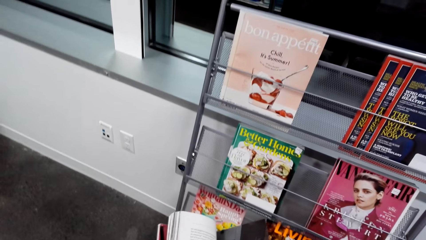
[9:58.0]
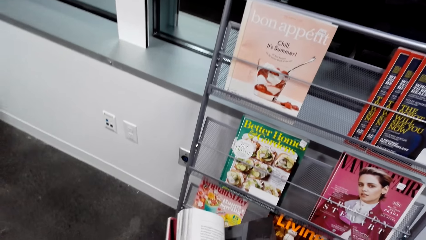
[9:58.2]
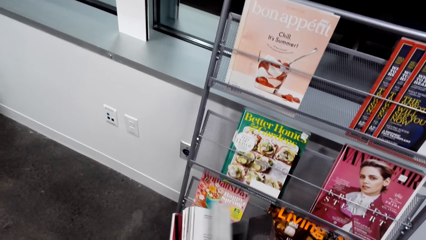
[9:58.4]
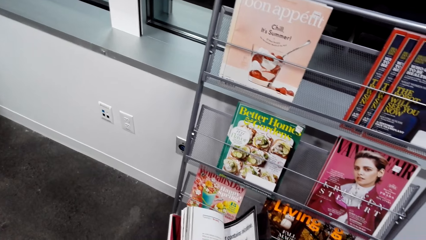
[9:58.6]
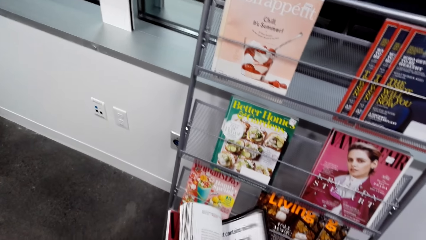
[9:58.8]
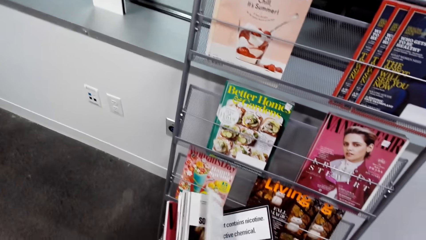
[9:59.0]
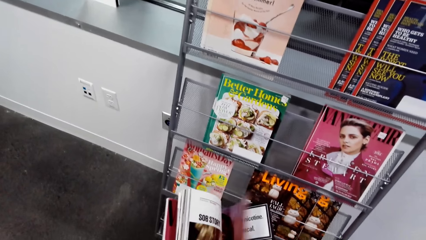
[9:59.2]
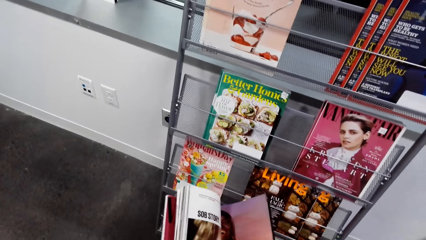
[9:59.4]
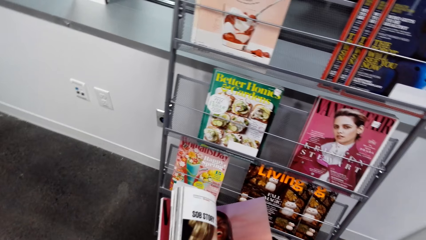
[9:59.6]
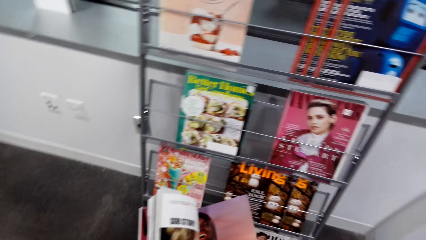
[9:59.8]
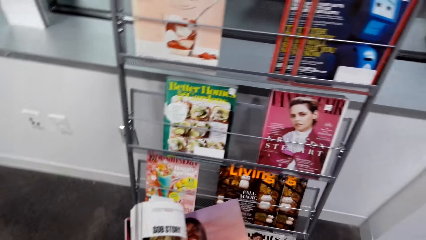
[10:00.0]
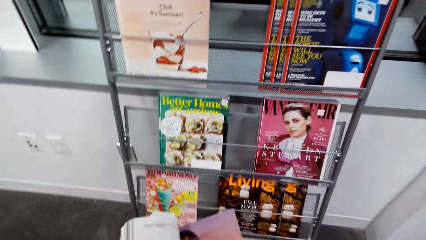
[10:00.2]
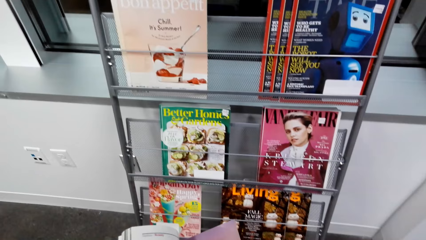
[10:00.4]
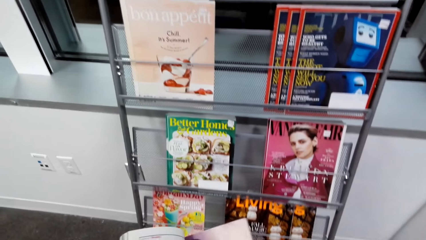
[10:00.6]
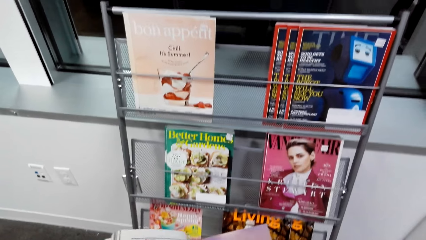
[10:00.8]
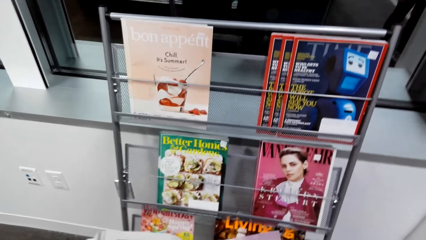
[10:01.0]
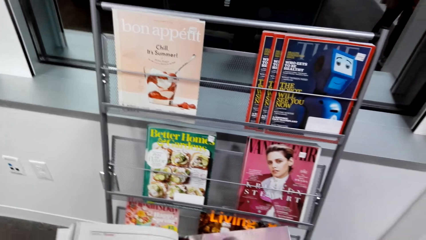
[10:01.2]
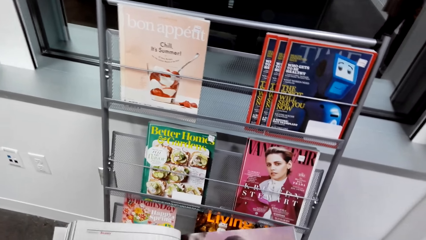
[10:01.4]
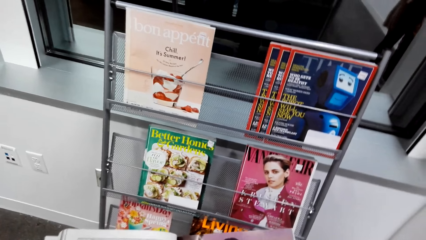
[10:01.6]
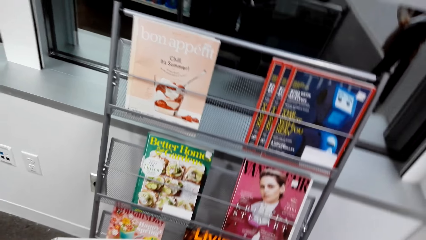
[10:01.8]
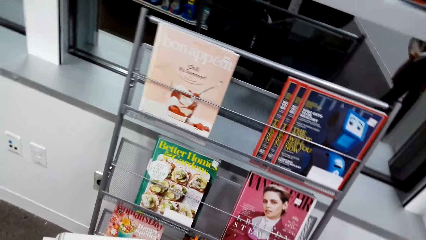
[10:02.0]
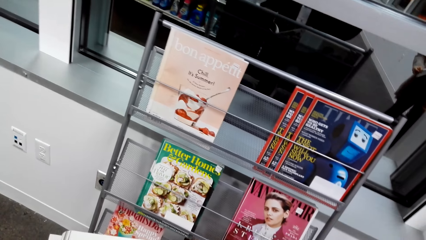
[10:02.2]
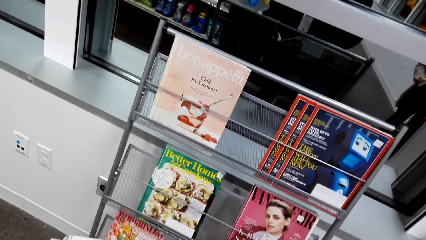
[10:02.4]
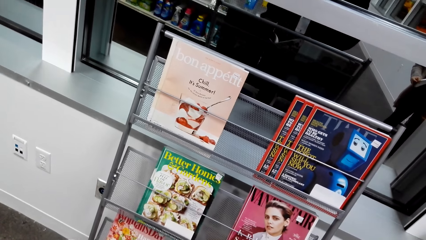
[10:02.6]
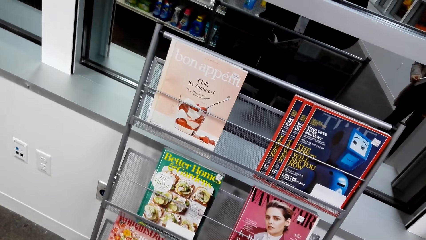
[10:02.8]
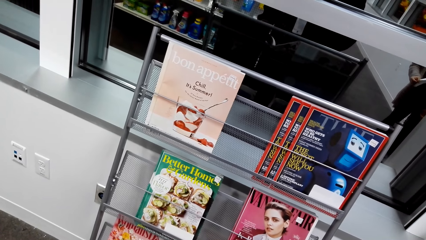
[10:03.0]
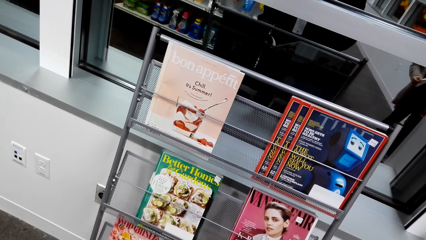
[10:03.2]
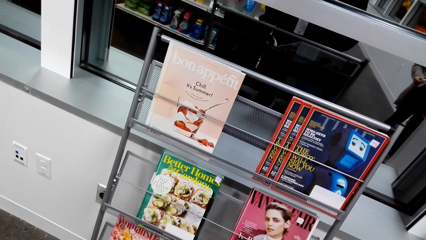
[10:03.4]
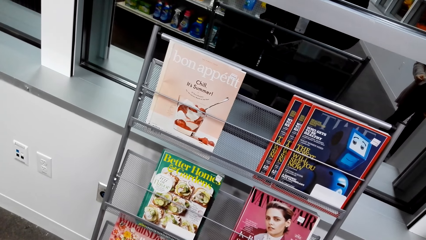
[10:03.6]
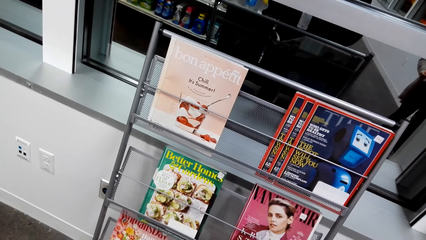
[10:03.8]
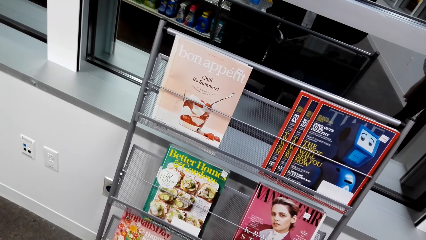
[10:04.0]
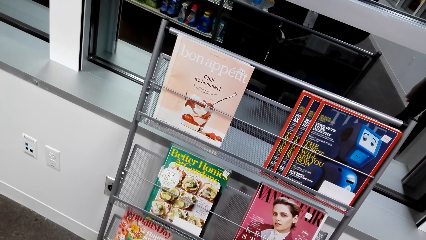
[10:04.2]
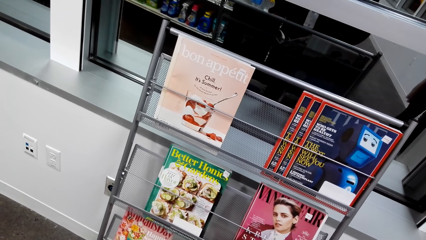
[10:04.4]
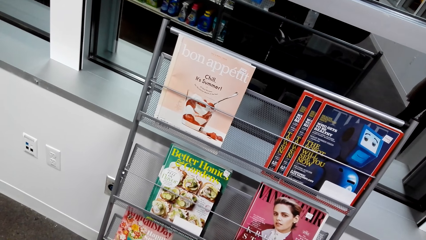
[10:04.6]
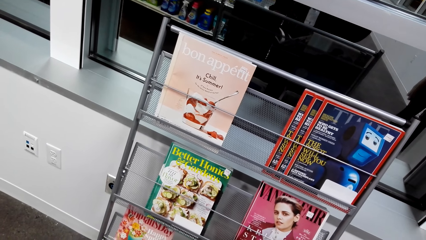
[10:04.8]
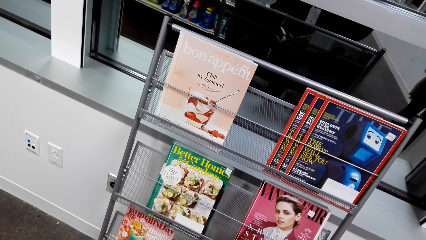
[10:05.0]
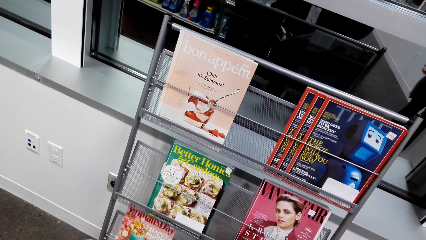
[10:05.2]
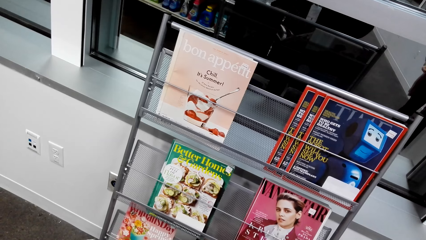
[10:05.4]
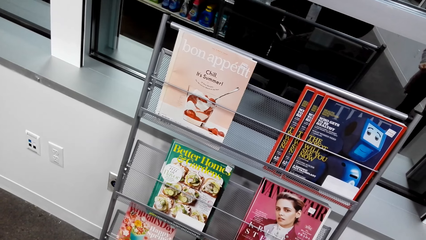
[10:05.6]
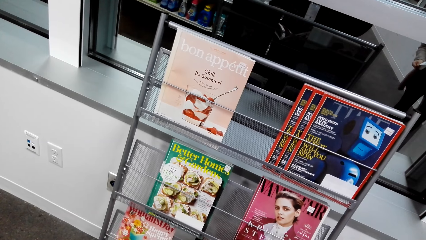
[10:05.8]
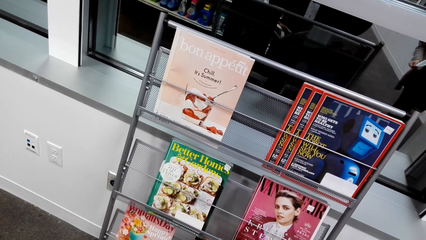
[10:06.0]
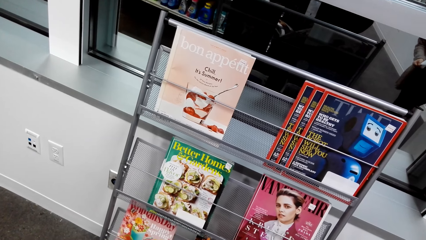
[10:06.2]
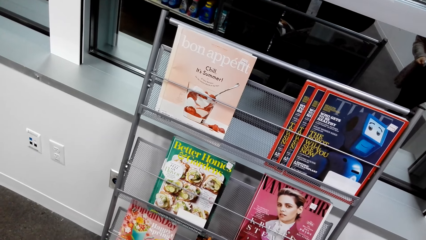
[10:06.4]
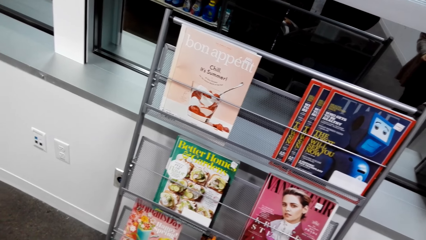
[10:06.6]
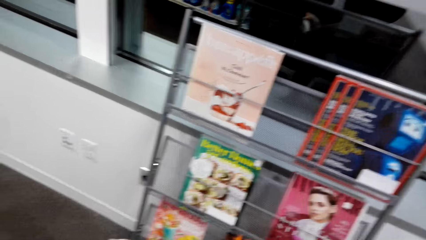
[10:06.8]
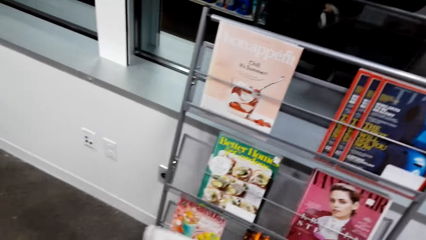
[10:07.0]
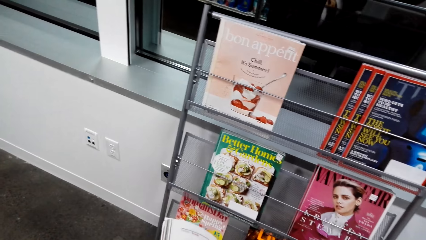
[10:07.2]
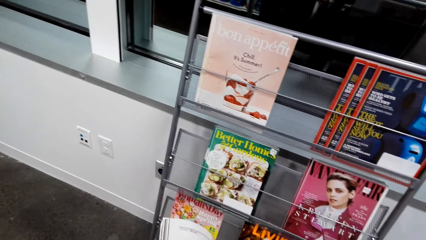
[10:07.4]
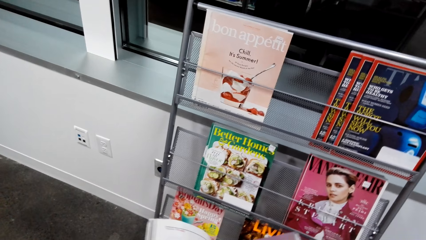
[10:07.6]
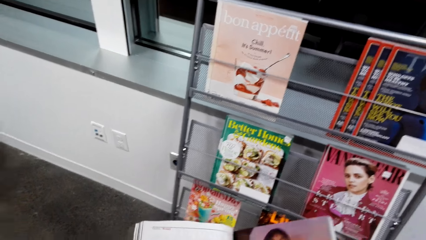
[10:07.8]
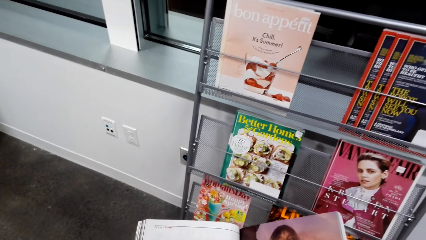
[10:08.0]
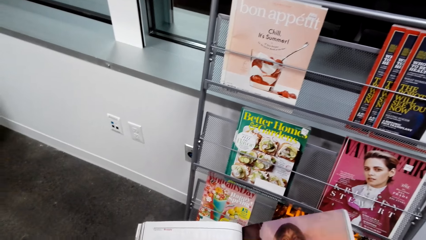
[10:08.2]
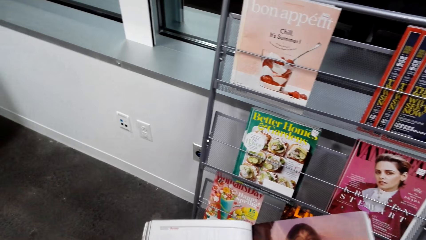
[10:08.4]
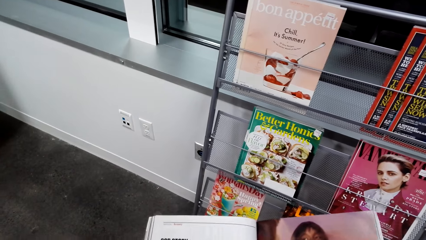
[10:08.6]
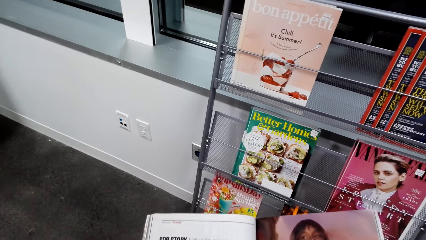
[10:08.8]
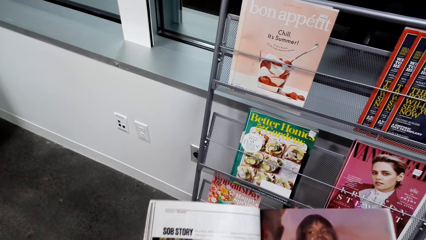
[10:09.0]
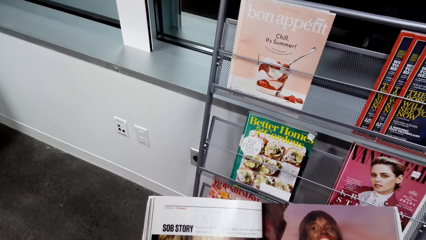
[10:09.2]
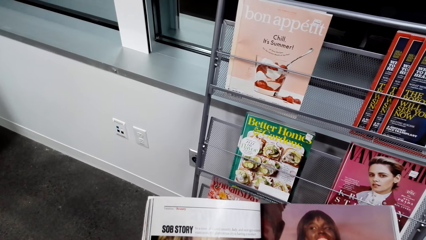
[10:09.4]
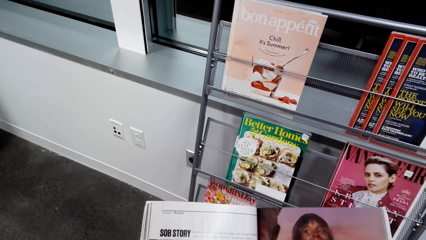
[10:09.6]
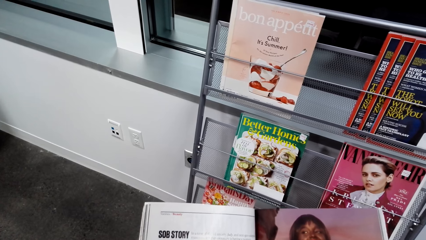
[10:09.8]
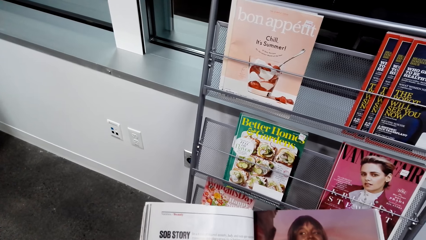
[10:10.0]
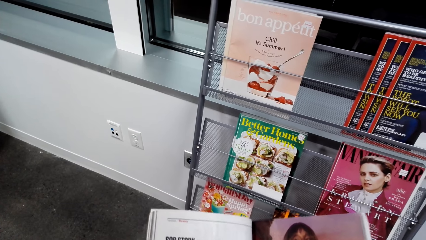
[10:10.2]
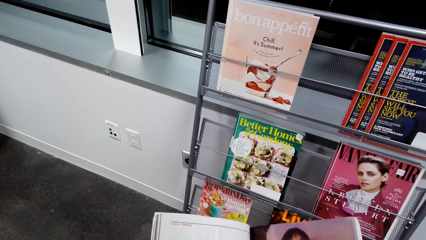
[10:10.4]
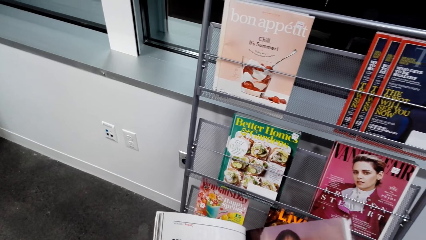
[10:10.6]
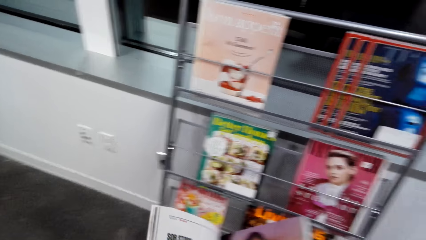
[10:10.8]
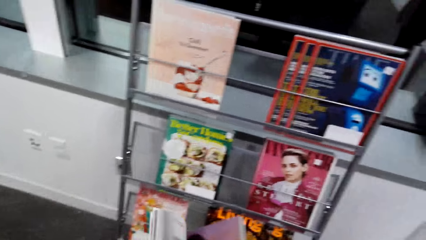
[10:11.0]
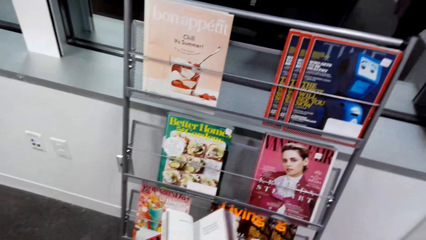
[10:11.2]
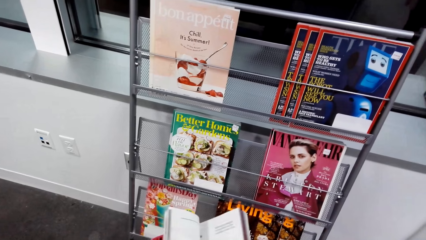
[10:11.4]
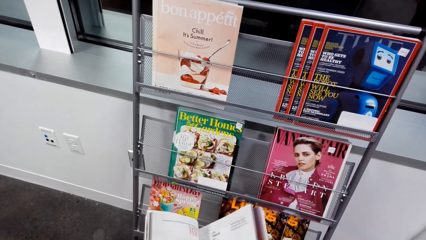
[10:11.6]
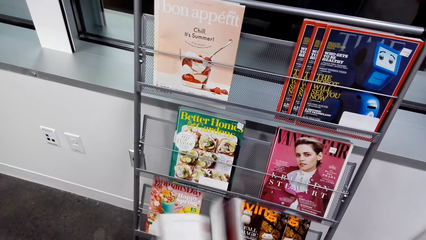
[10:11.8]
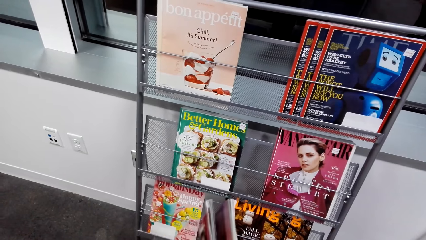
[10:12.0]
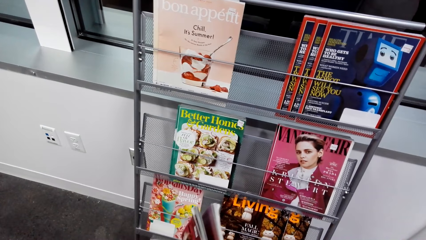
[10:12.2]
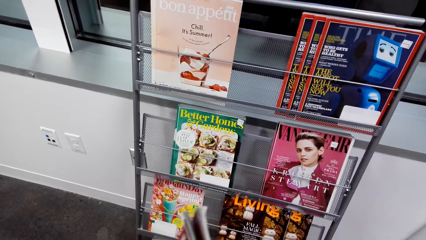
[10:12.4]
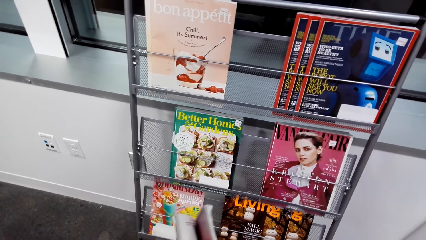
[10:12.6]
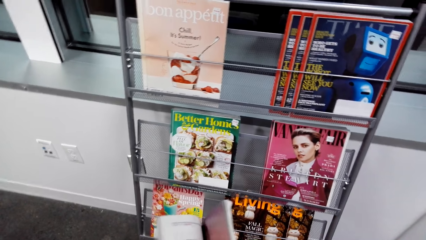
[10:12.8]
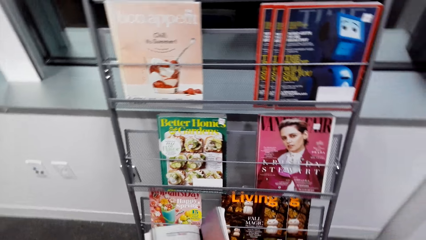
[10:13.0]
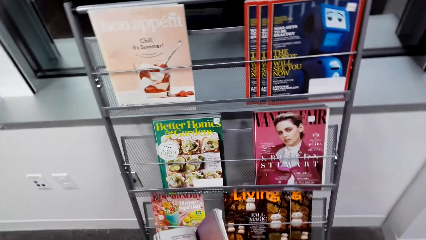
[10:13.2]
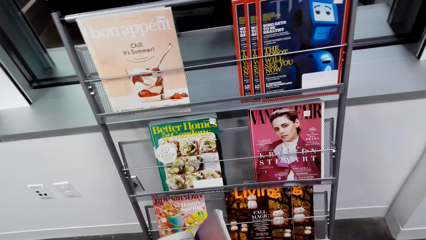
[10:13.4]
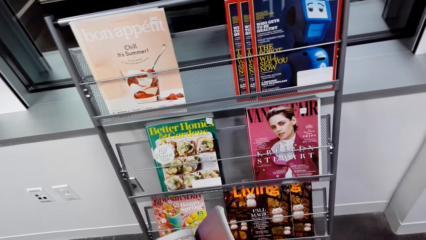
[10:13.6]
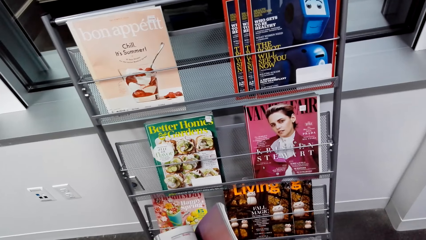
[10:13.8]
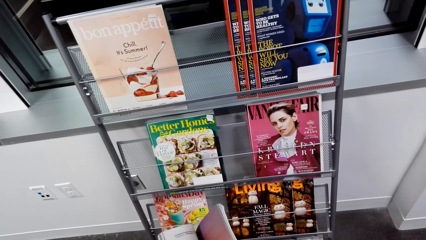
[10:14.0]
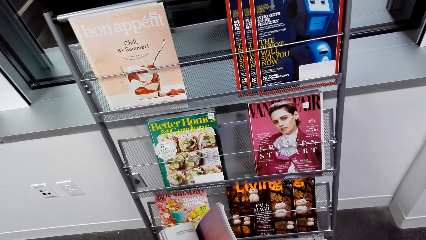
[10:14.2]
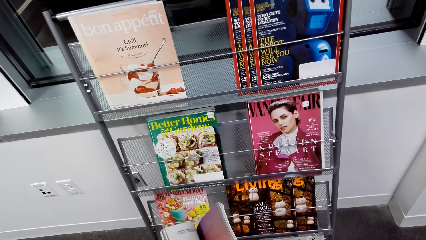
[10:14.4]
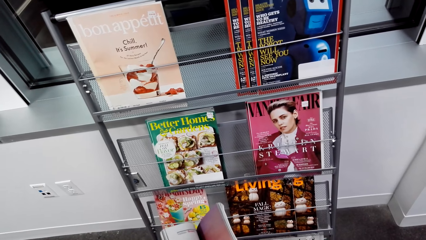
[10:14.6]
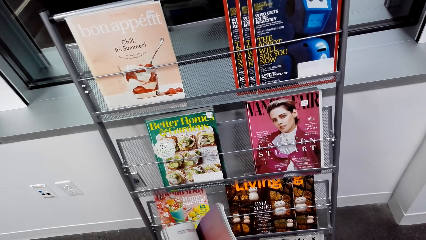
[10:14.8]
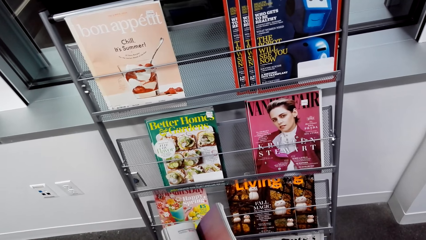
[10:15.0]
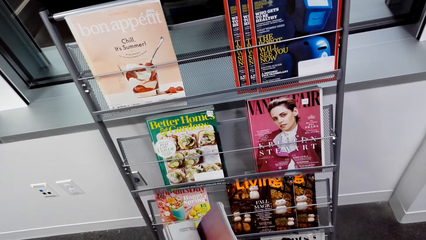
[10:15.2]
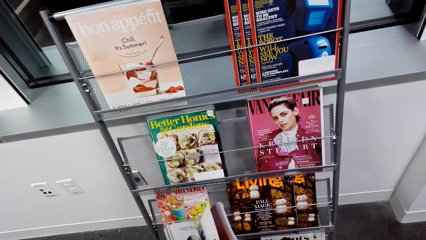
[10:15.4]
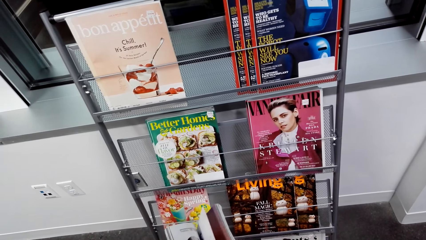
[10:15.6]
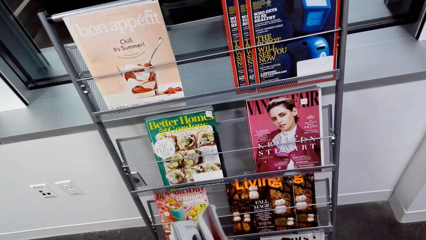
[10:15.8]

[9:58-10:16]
The camera wearer opens the book by pages.
